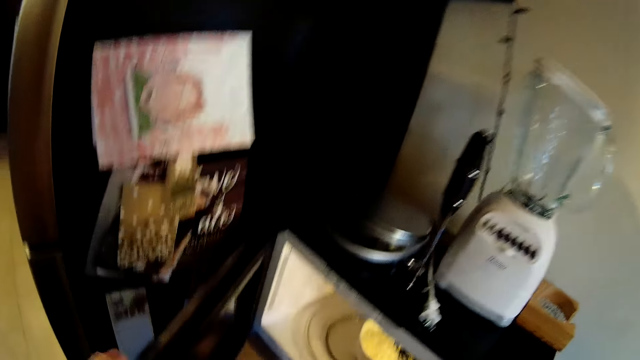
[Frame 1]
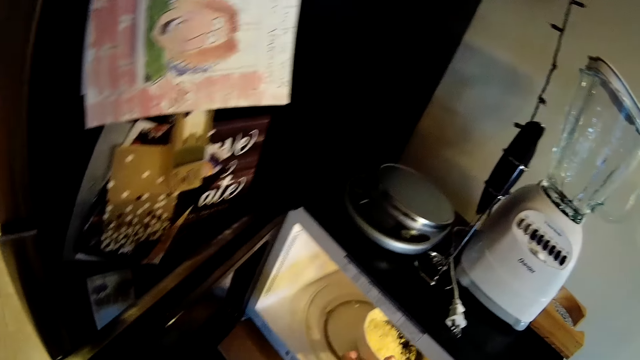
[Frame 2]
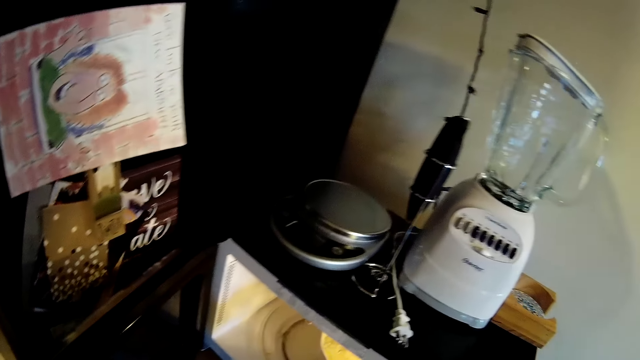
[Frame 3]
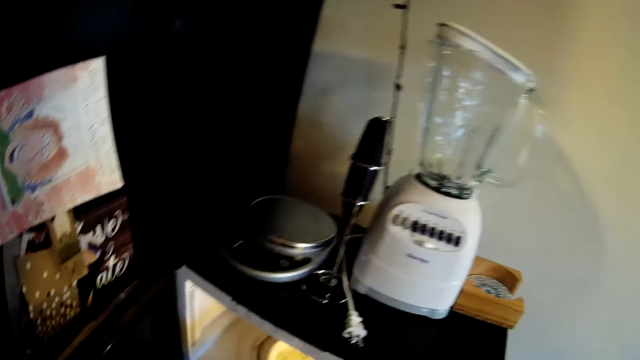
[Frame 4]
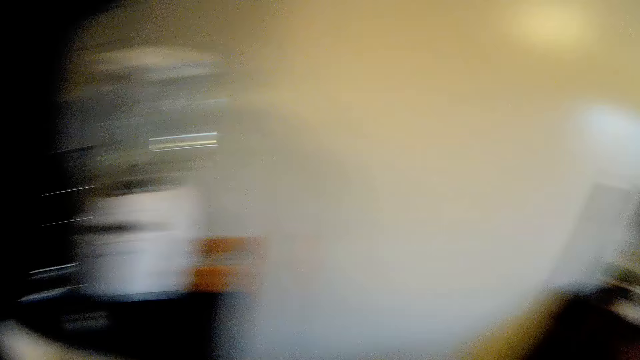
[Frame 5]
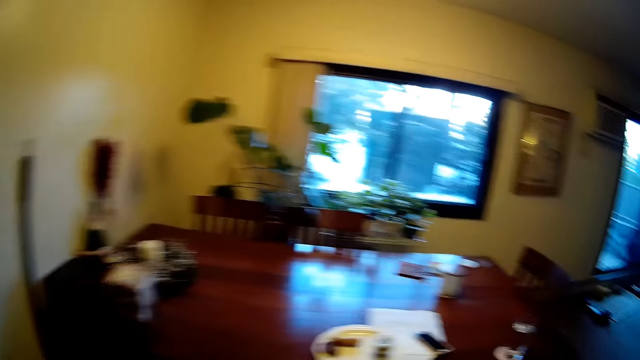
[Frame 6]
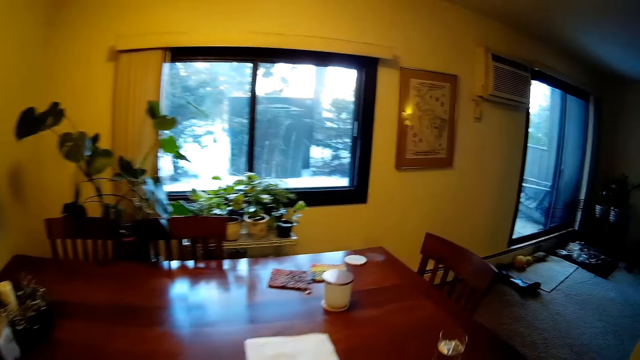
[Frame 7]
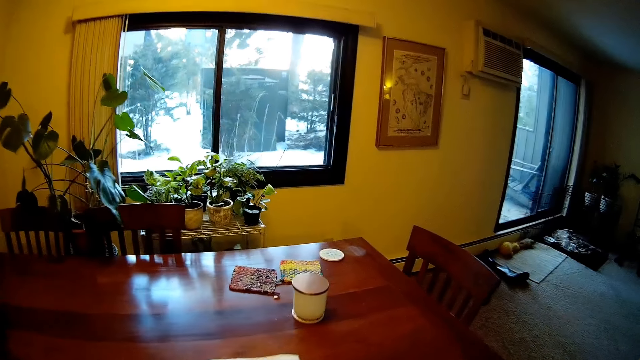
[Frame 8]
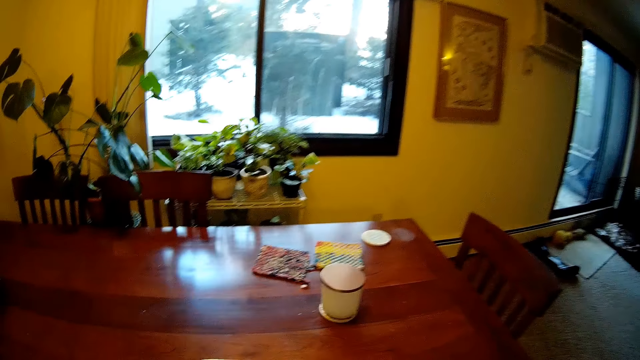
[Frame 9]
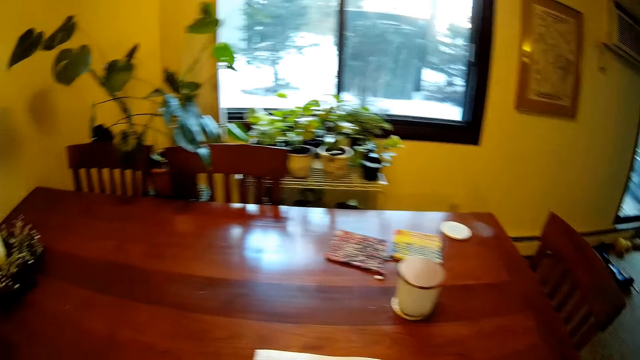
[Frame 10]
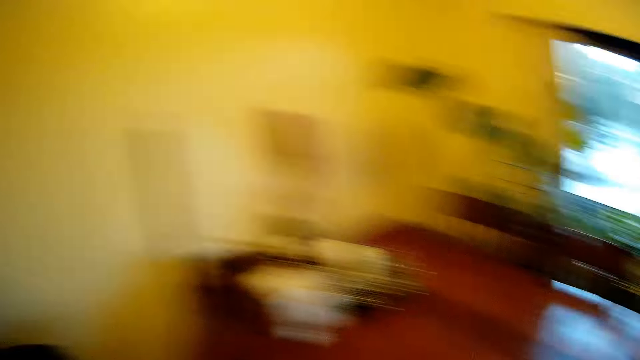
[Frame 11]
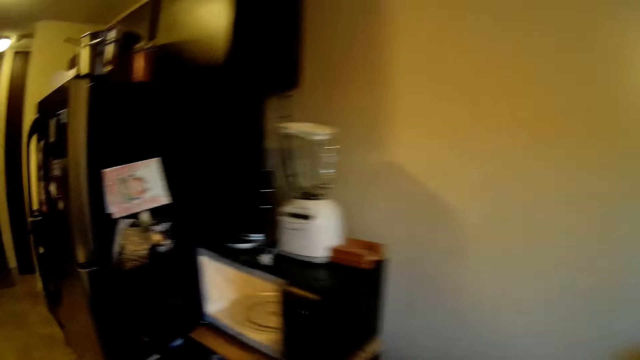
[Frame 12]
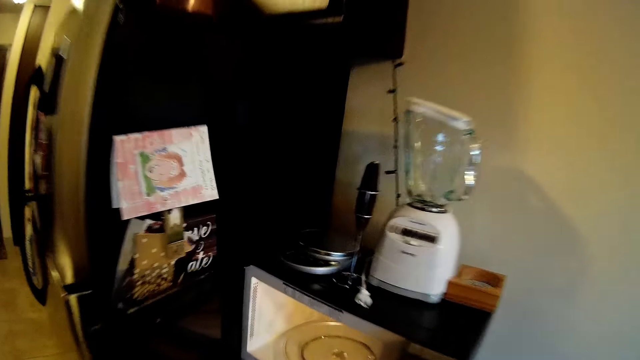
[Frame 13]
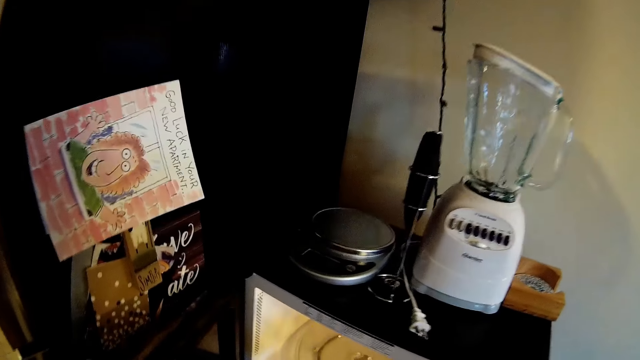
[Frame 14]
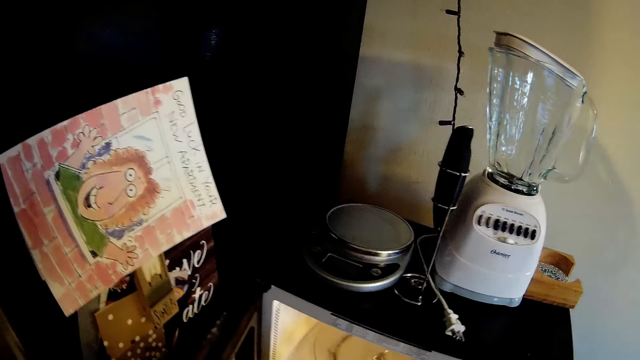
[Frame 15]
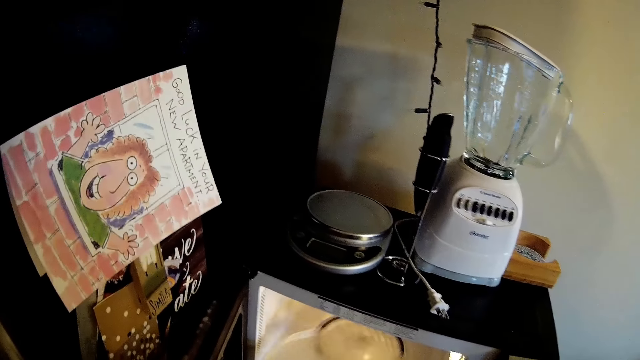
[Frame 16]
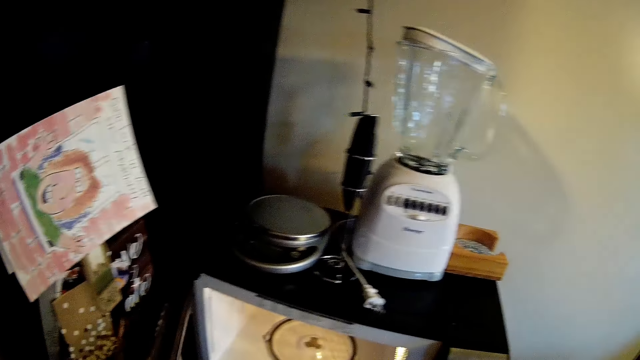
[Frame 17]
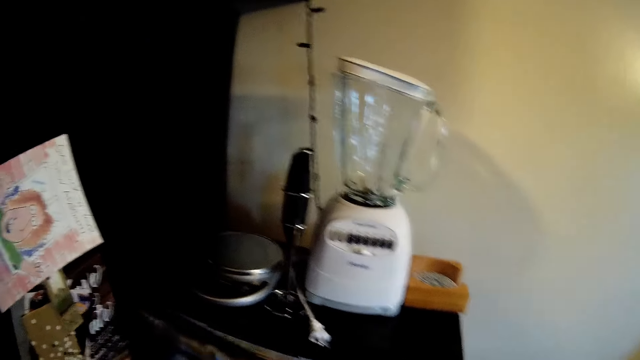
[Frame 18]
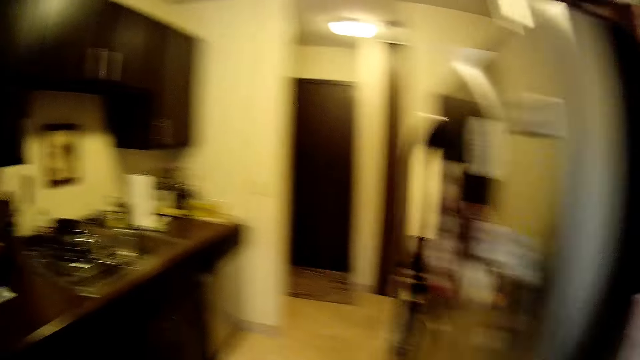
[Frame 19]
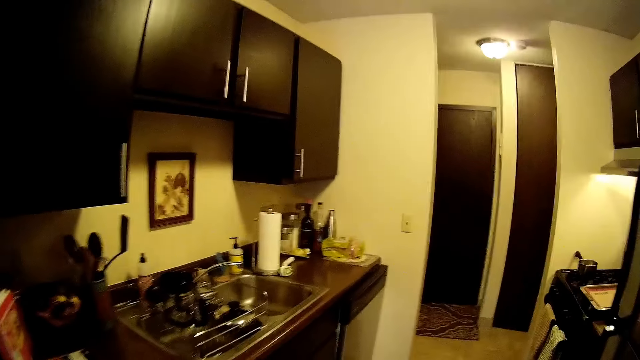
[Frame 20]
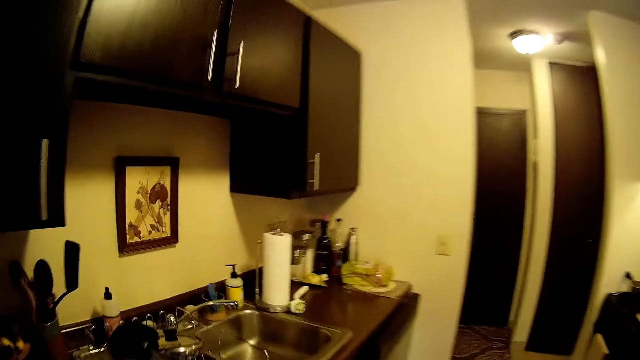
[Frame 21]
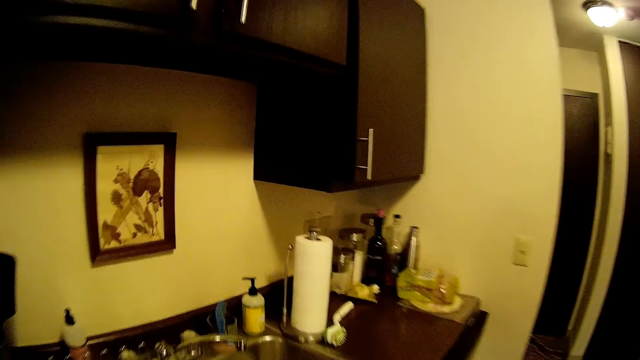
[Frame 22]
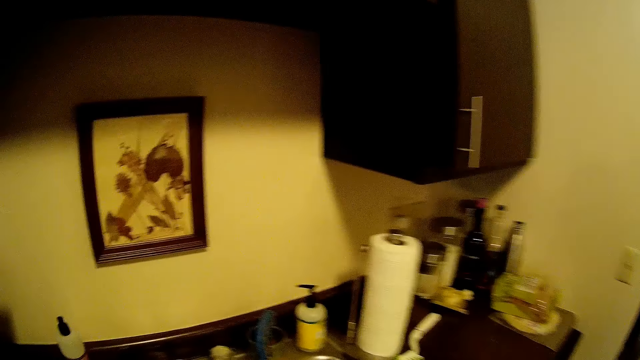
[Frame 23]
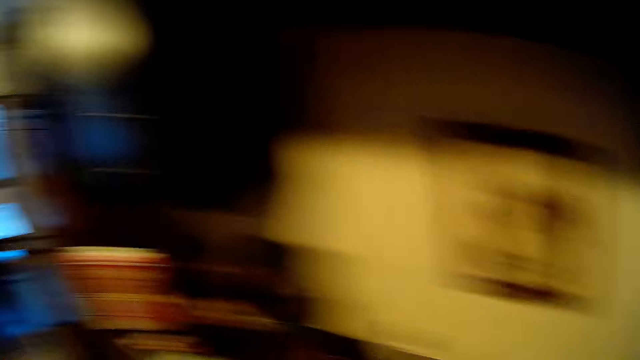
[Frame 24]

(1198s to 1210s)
The camera wearer opens the fridge. She picks up a bowl of rice from the microwave with her right hand. She picks up a plate of something from the fridge. She puts something on the dining table. She removes a glass plate from the microwave with her left hand. She closes the microwave on the cabinet with her left hand.

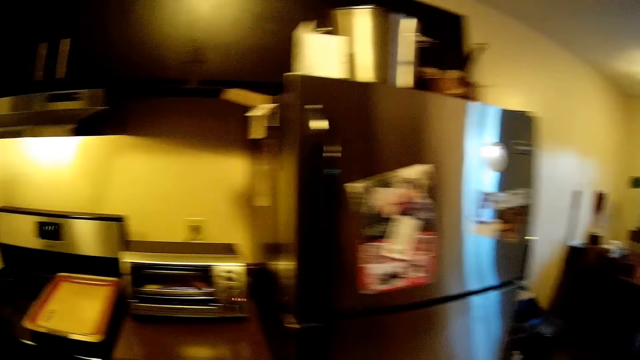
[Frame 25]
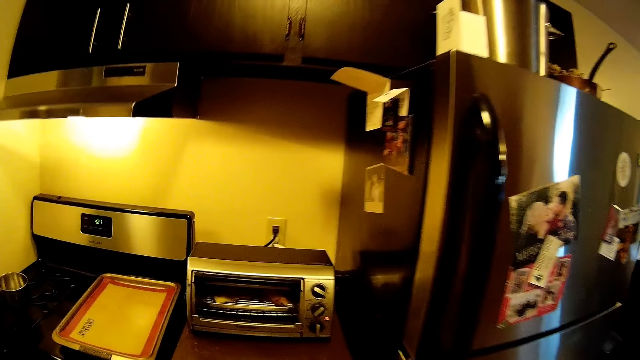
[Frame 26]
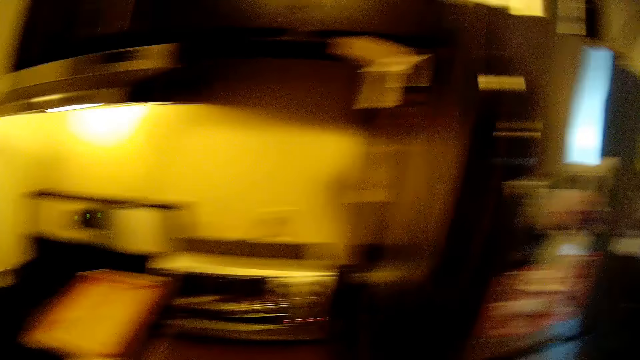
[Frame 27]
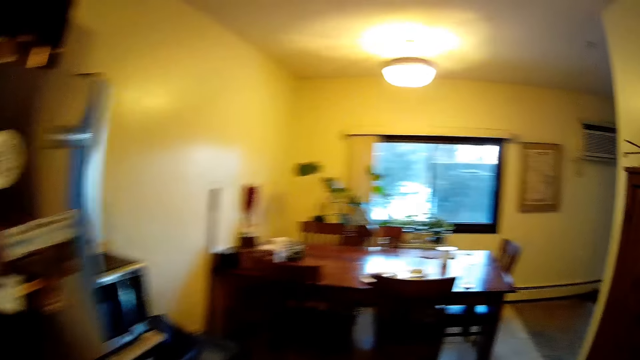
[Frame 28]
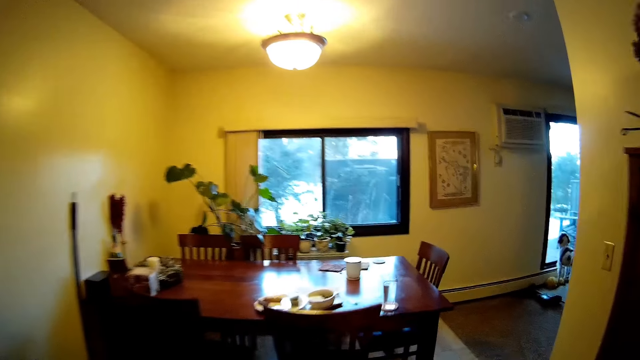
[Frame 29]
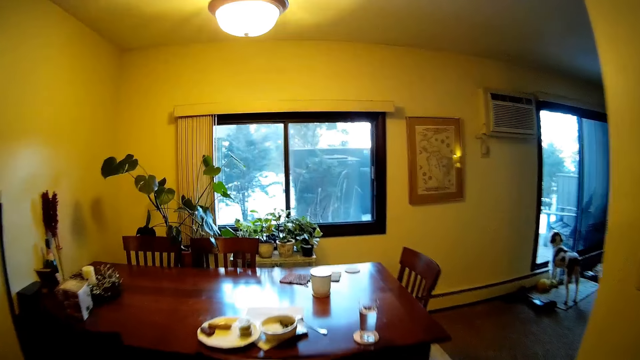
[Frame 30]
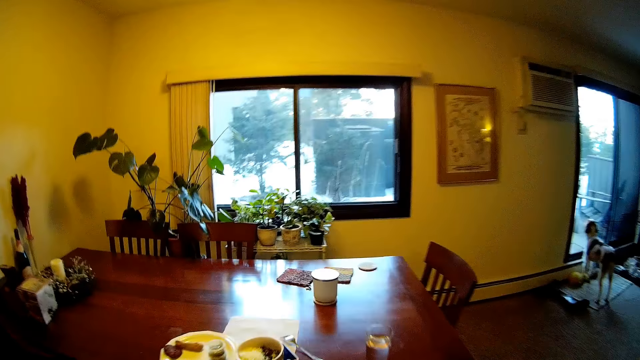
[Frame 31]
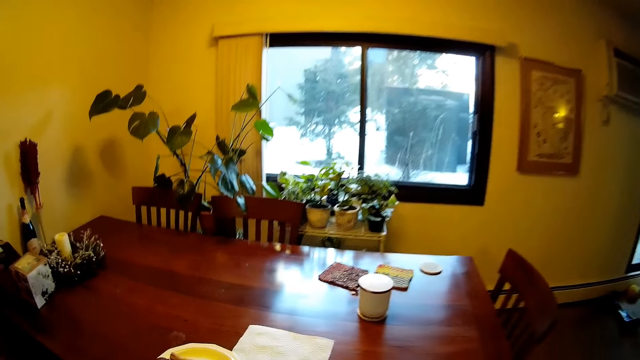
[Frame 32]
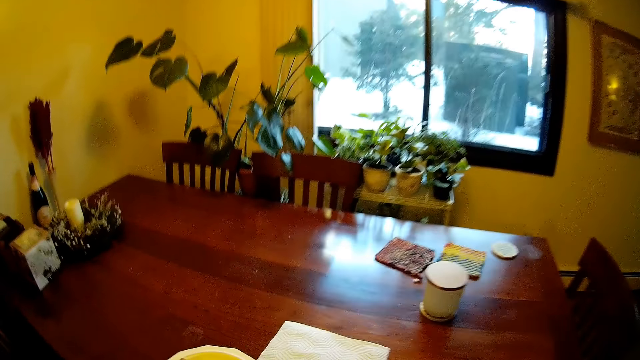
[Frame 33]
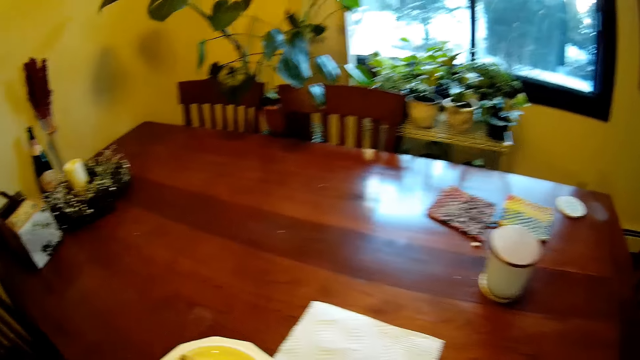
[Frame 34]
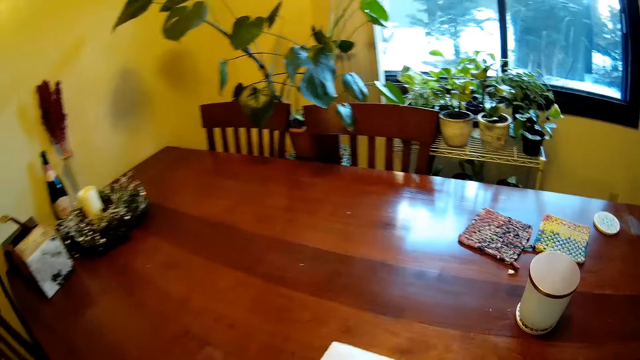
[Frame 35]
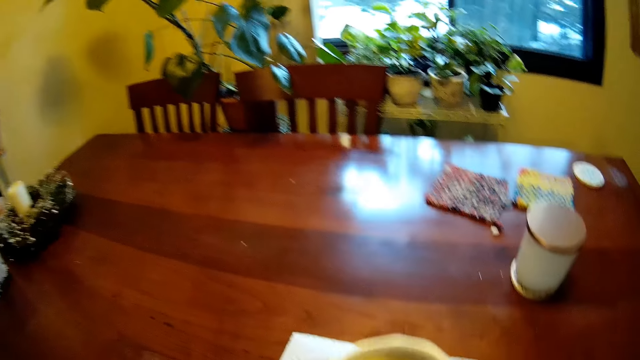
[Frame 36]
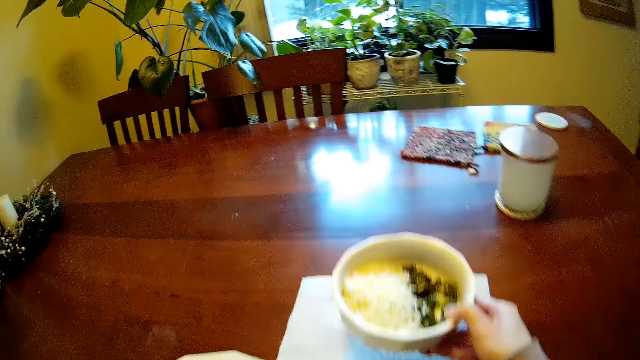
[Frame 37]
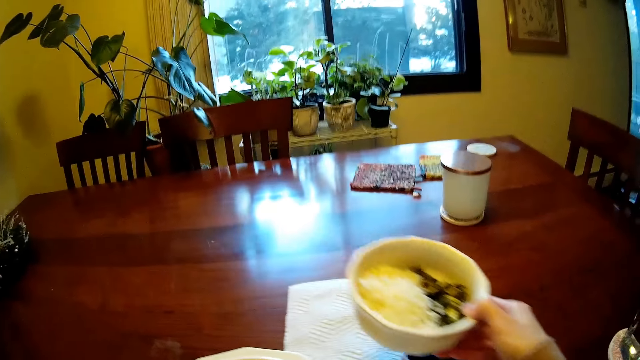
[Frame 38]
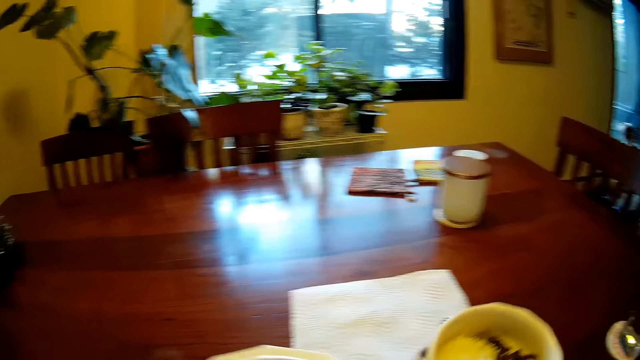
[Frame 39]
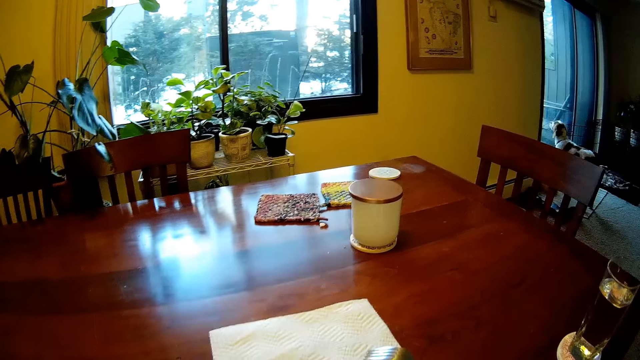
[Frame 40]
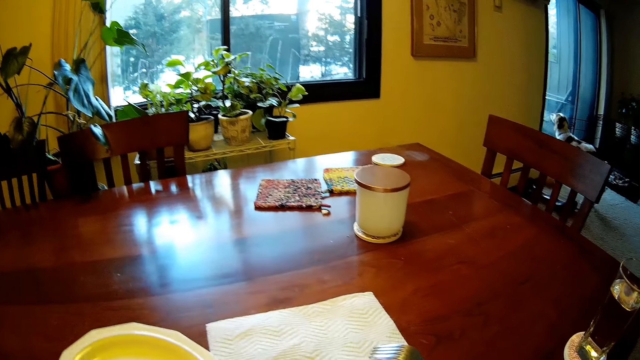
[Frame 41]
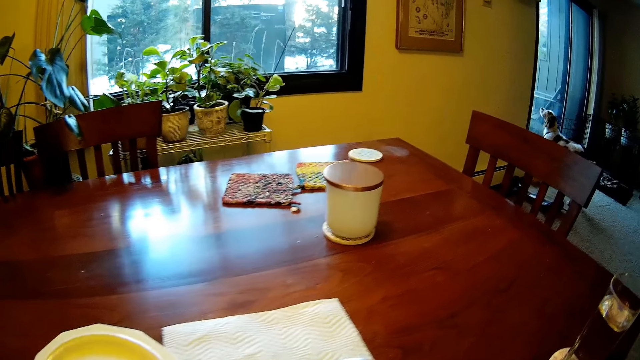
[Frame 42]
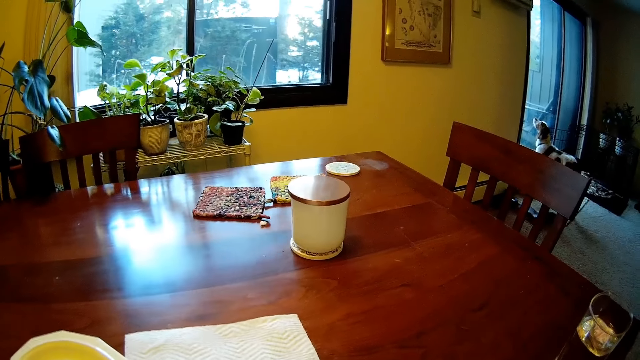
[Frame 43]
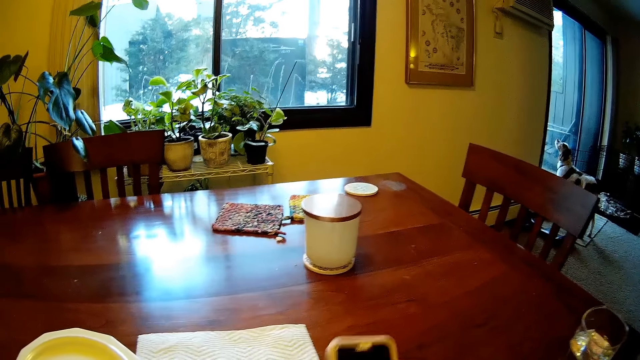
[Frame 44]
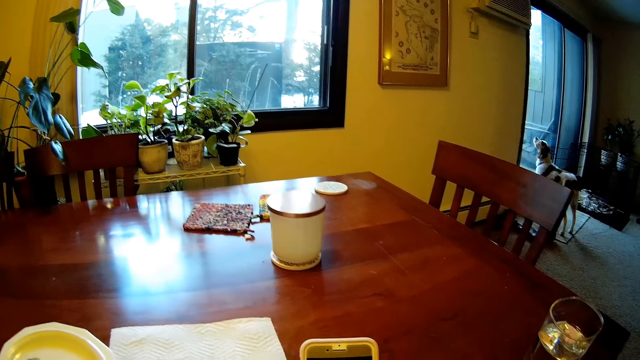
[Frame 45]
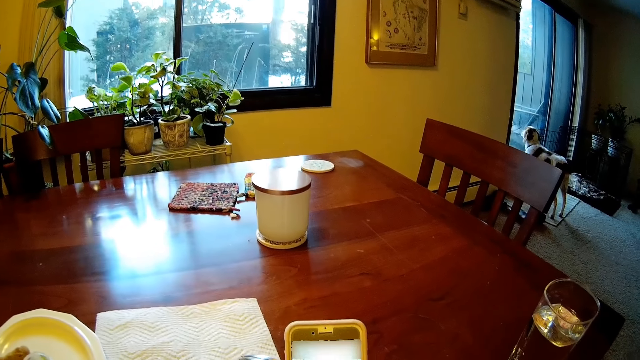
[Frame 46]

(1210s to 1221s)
The camera wearer walks in the kitchen. She drops the bowl of rice on the dining table with her right hand. She picks a bowl of food from the dining table. She shifts the plate on the dining table with her left hand. She picks a phone on the dining table with her right hand.
